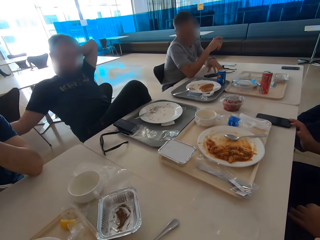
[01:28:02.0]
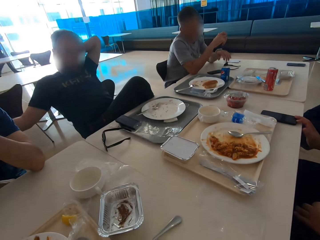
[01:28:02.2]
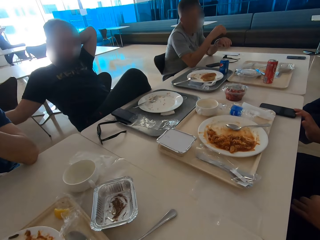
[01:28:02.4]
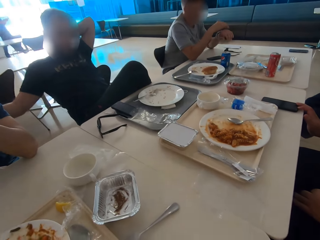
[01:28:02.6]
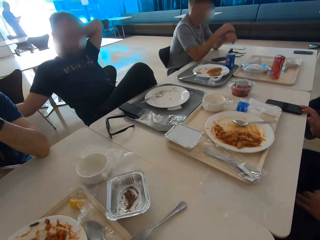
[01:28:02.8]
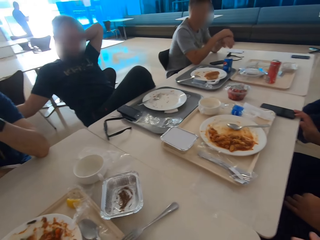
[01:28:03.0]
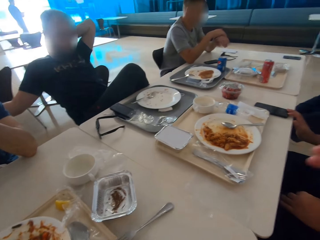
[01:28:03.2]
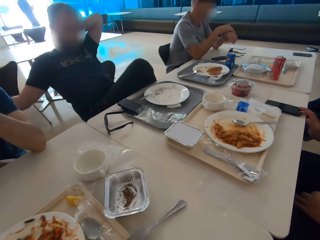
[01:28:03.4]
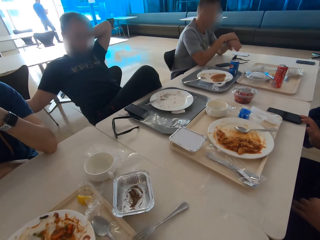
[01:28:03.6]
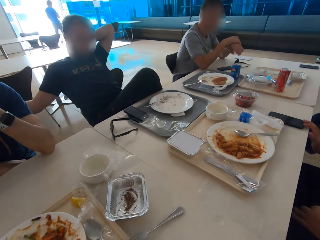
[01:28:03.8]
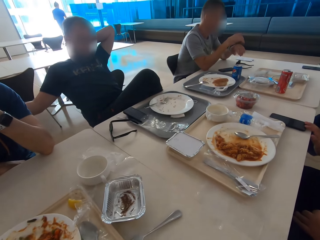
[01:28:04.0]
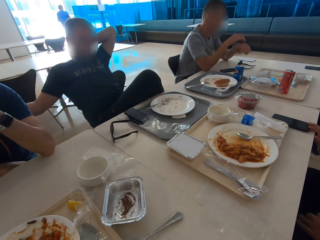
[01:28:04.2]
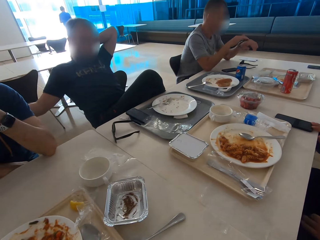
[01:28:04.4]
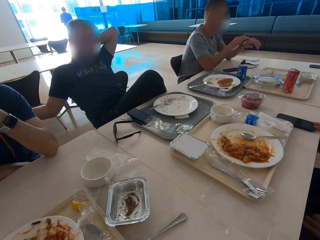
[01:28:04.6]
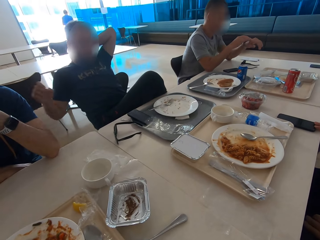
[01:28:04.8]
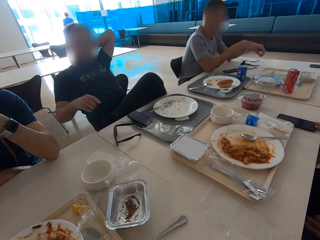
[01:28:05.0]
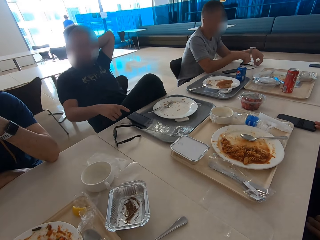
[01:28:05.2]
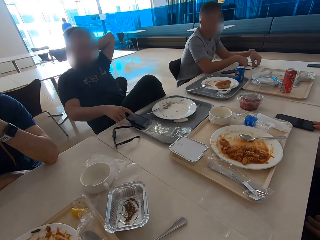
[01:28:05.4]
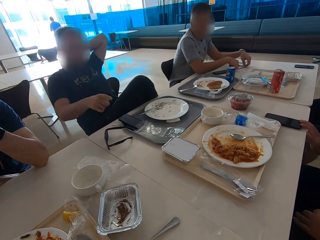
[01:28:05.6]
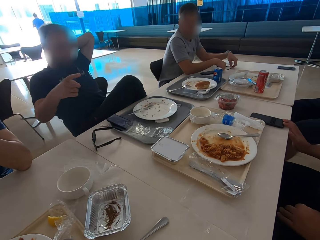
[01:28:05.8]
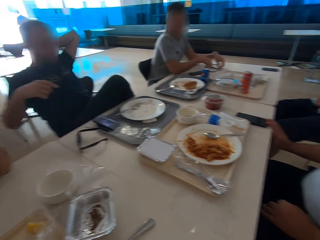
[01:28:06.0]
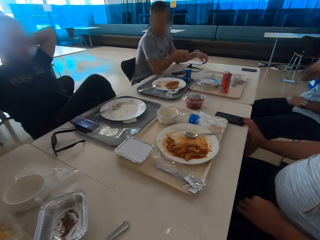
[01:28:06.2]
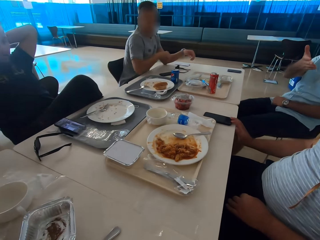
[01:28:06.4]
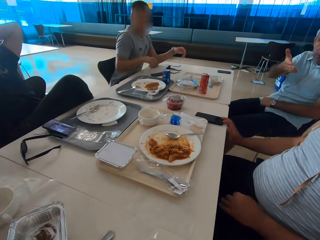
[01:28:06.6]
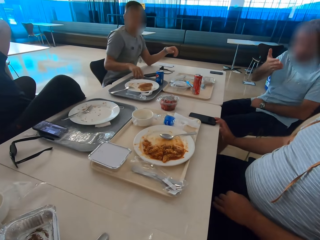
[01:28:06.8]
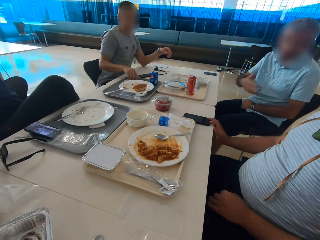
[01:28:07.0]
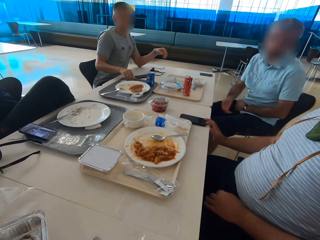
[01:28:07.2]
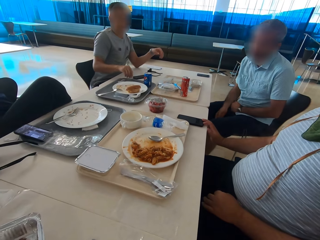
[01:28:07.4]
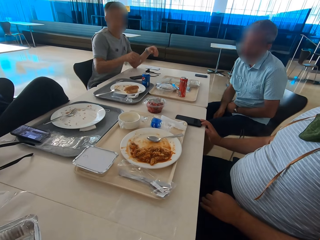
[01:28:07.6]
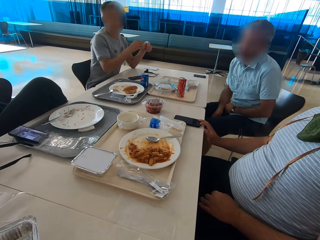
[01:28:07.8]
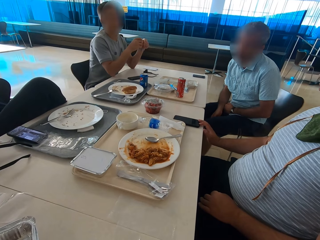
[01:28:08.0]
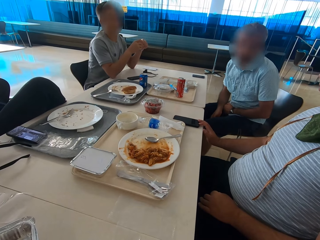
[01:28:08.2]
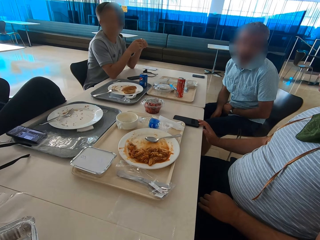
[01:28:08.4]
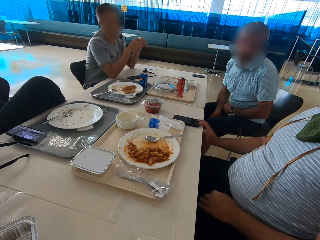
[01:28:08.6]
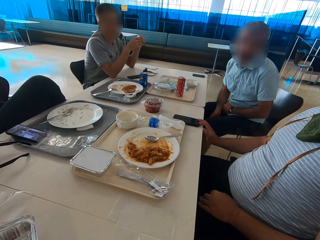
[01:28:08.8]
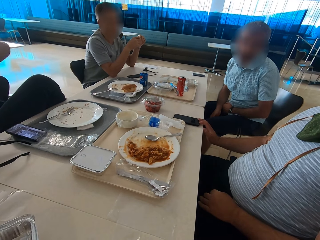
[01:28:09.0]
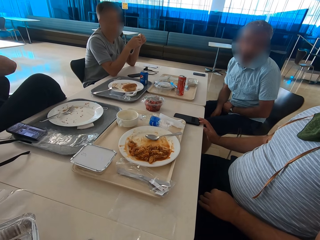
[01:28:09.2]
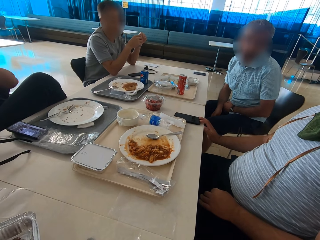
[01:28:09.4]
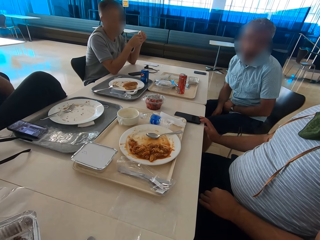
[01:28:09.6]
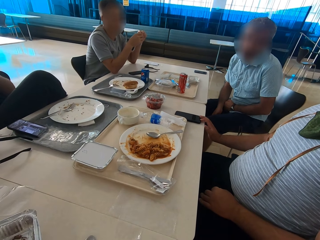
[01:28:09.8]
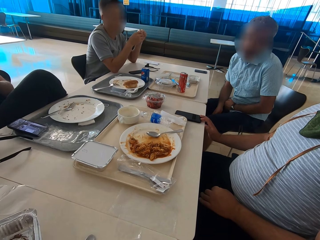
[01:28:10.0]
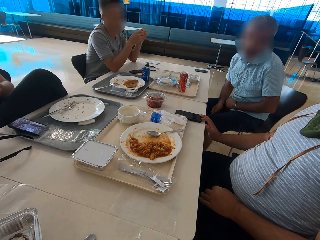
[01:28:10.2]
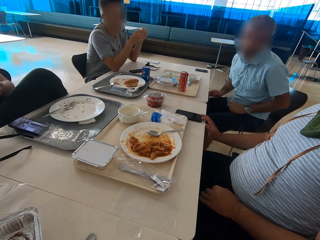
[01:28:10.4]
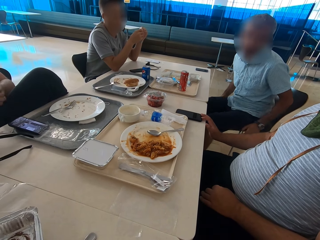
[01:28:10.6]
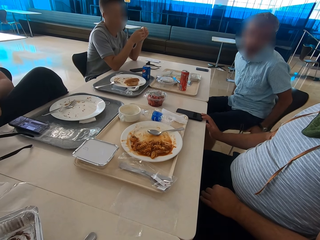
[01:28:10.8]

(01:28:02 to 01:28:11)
The camera wearer moves a hand and looks around. They move a hand and look around. A man moves his hands. Another man uses gestures. The other man taps on his phone's screen. The first man moves glasses on the table. A third man gestures with the right hand. The third man moves forward. The first man takes a paper from the tray. The first man holds something. The third man talks. The second man lowers the left hand.

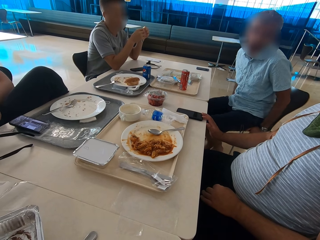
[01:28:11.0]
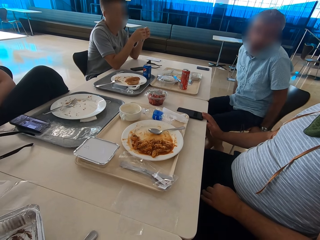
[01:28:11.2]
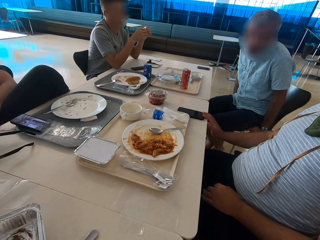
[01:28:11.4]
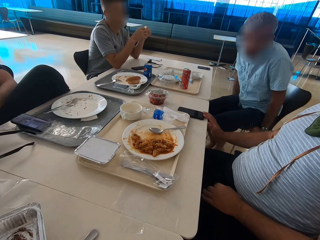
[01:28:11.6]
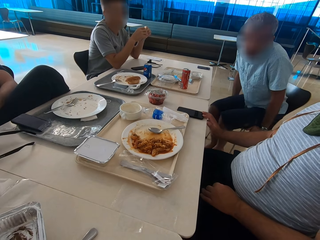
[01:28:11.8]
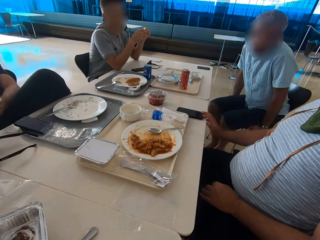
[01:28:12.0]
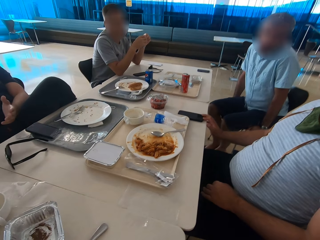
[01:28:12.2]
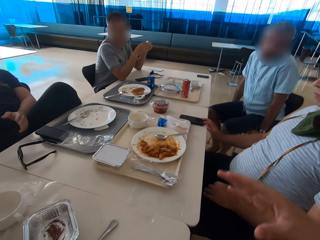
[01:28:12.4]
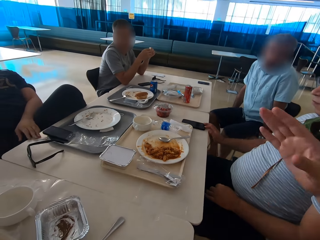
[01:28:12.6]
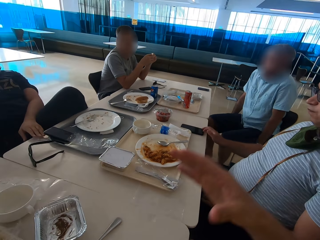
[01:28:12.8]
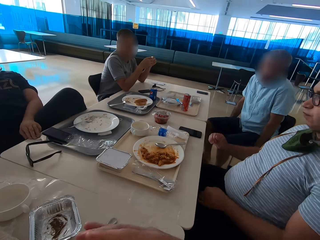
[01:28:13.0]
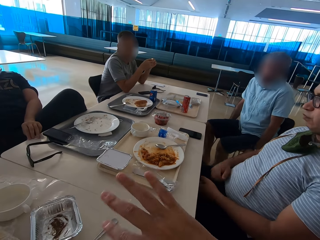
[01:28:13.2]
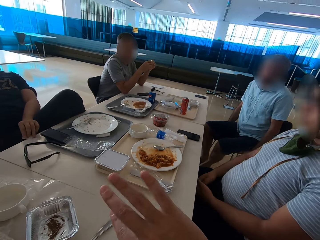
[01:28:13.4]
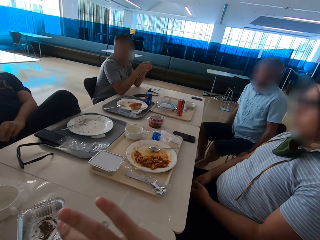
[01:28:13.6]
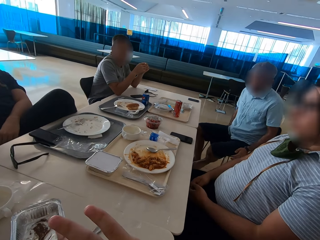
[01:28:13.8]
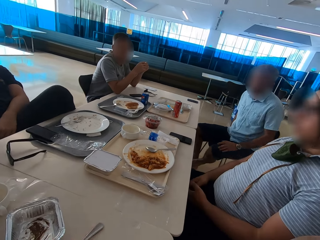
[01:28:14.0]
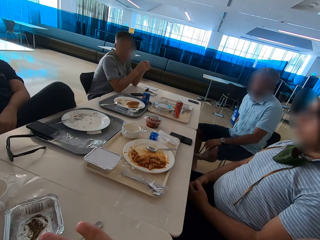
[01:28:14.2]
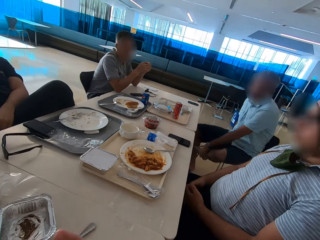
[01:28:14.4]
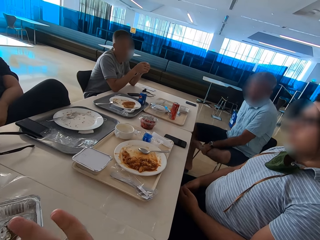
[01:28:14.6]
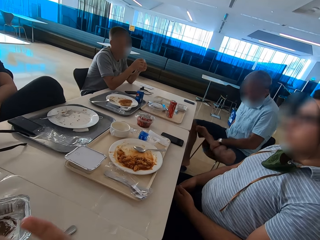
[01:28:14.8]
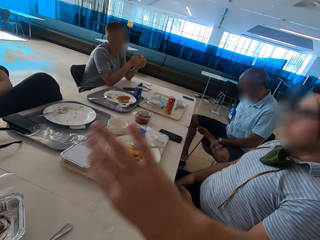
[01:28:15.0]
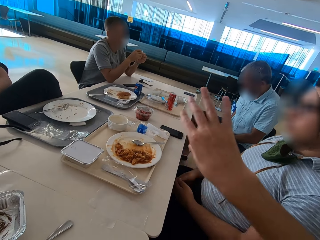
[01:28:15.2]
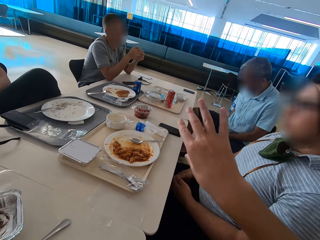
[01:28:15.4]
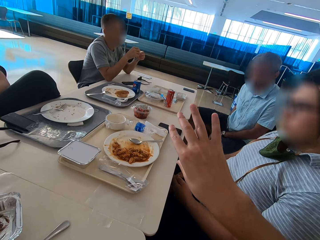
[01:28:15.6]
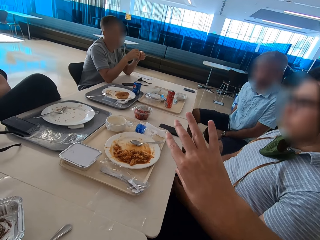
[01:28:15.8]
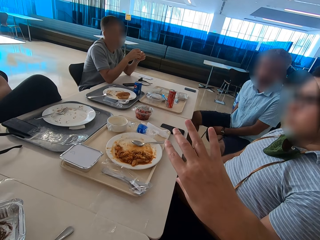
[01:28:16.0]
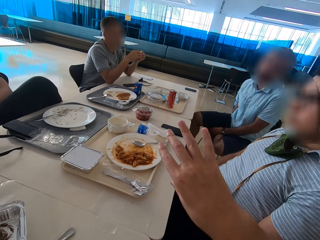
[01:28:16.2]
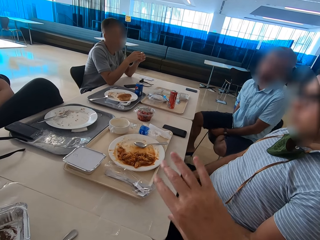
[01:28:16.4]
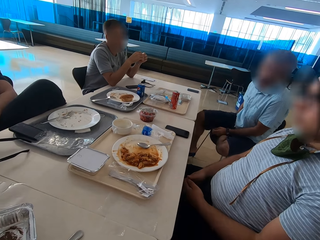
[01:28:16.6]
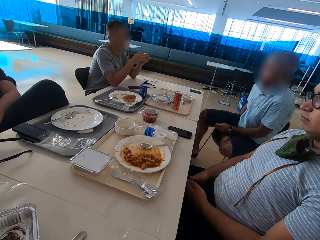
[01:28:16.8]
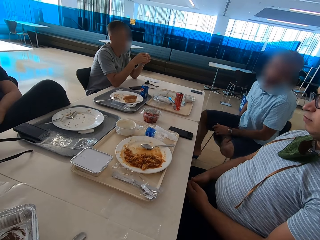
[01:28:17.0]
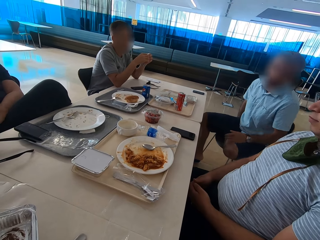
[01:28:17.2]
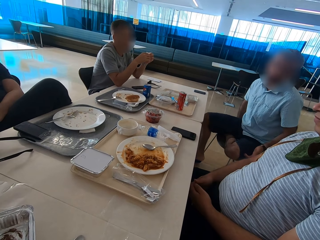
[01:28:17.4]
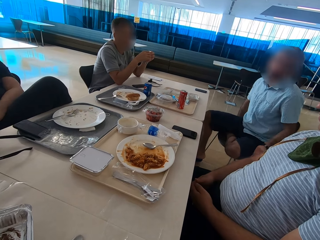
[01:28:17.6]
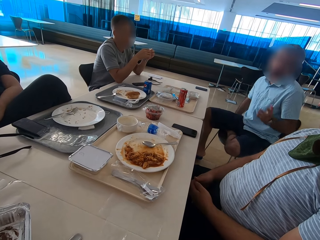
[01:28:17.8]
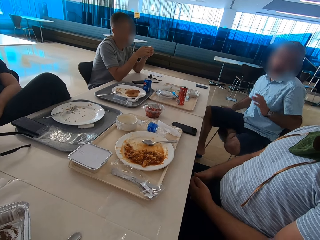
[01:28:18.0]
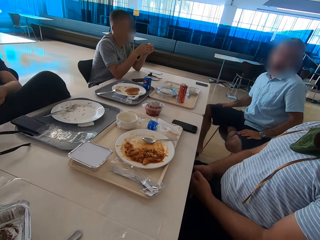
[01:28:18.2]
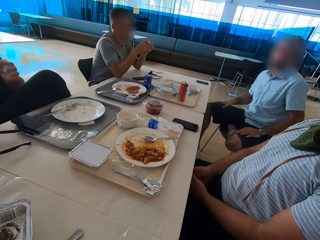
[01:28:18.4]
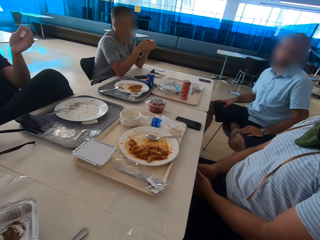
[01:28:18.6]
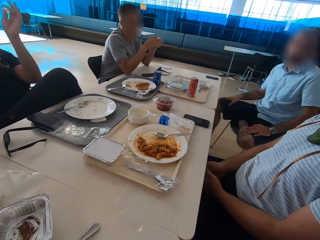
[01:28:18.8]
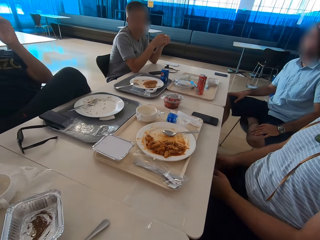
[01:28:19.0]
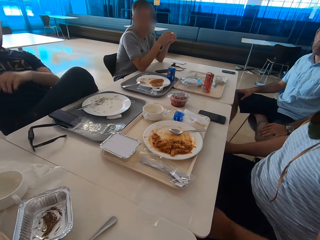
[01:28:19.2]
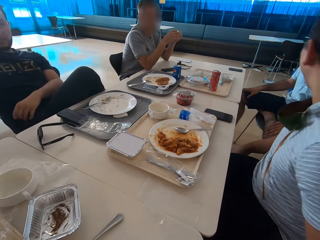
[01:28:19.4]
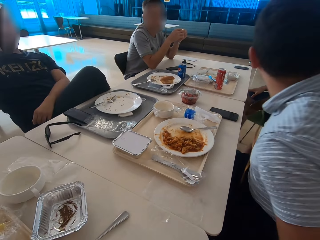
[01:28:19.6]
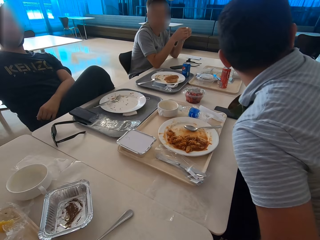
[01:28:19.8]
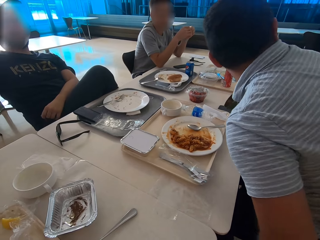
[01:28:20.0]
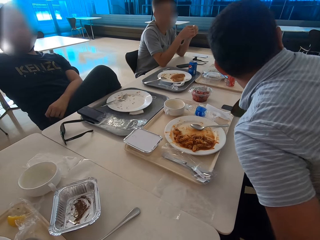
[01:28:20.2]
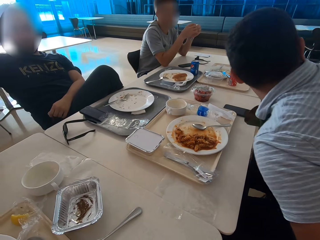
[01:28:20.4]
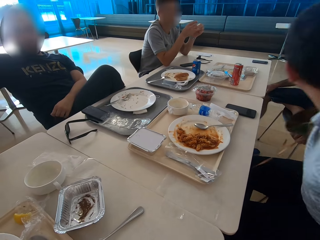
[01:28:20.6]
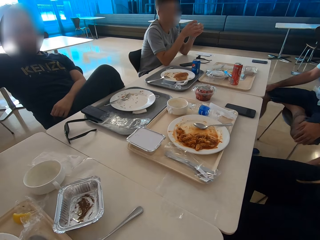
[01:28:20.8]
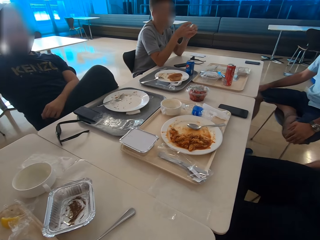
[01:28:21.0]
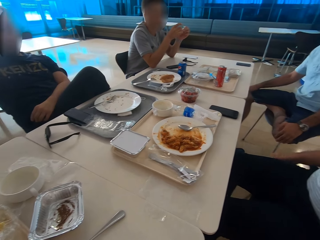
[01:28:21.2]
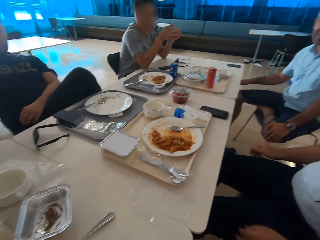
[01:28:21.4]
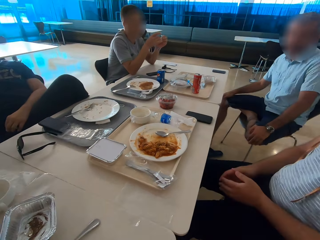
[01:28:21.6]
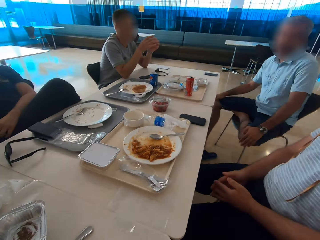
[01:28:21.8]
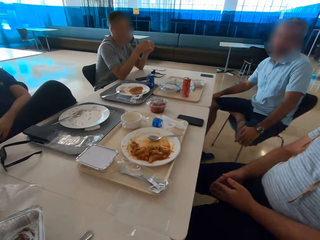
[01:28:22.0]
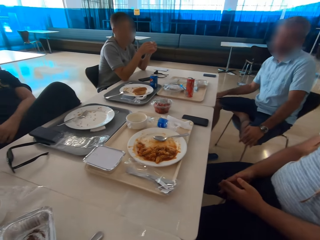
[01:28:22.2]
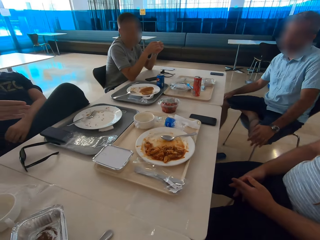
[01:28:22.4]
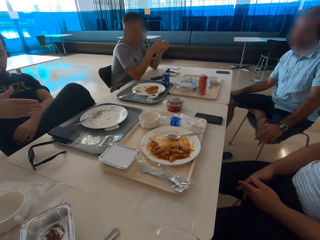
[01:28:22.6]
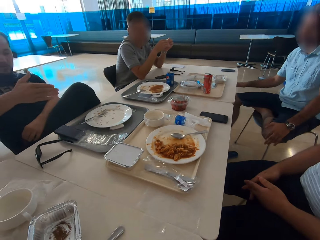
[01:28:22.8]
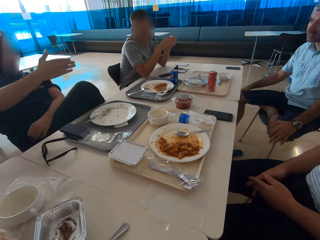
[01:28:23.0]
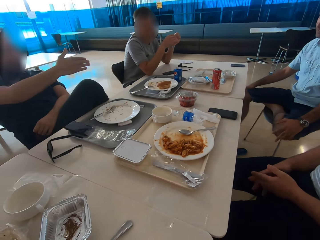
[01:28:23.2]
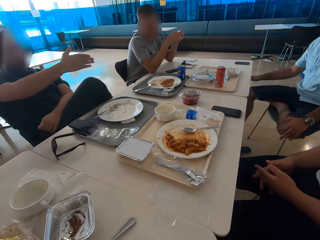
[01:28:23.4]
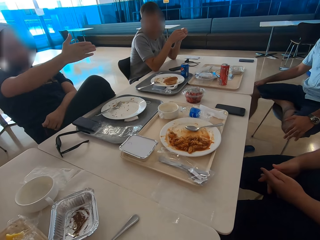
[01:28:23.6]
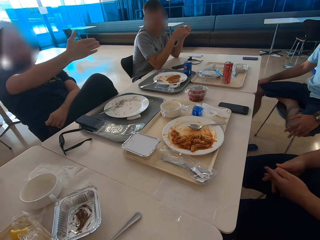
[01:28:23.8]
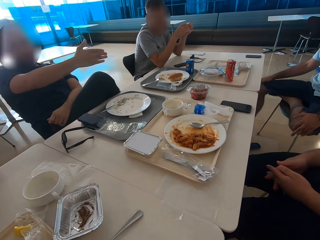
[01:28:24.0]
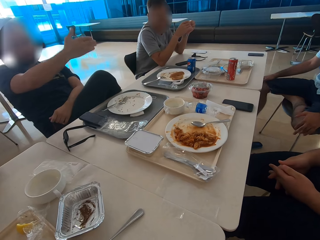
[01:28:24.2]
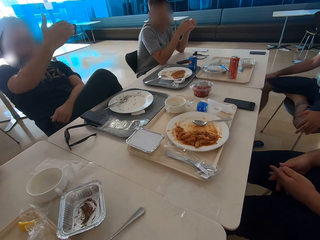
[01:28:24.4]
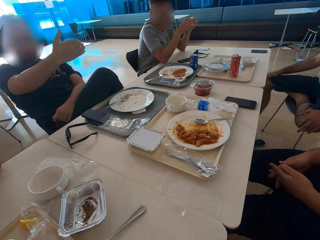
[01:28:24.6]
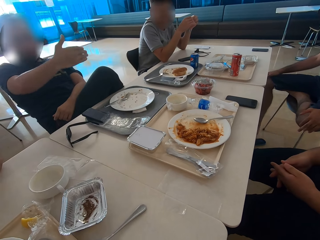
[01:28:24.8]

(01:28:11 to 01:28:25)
A man moves on the chair. Another man uses gestures. The first man moves his legs. The camera wearer gestures with the right hand. The second man picks up something on the table. A third man puts his hand on his lap. The first man folds the left leg on the chair. The first man pulls his shorts. The camera wearer looks around. The first man uses gestures. The second man gestures. The third man moves on the chair. The first man moves his leg. The third man pulls the chair forward and sits. The first man hits his knee with the right hand. The third man joins hands. The second man gestures with the right hand.
